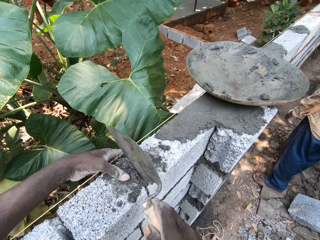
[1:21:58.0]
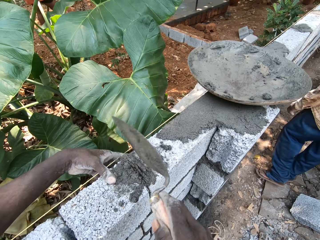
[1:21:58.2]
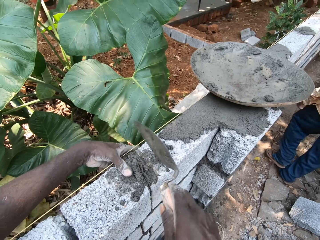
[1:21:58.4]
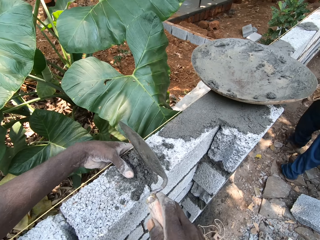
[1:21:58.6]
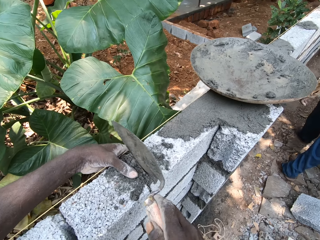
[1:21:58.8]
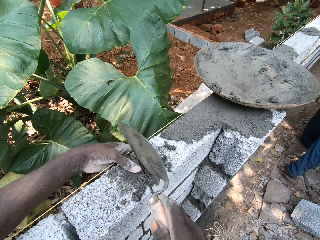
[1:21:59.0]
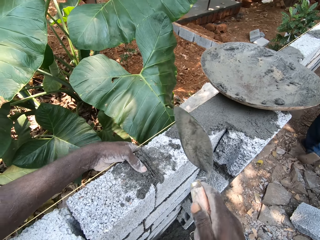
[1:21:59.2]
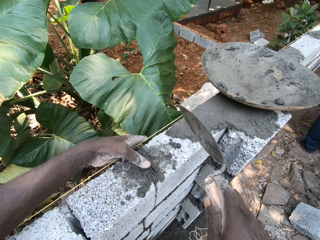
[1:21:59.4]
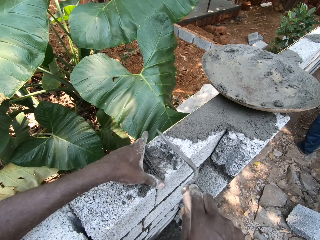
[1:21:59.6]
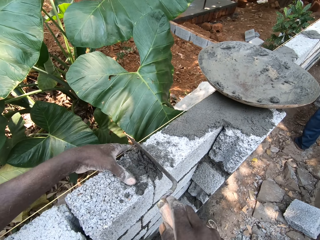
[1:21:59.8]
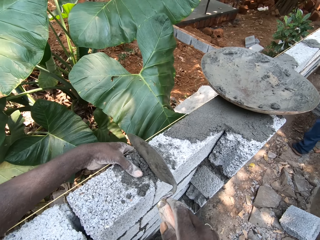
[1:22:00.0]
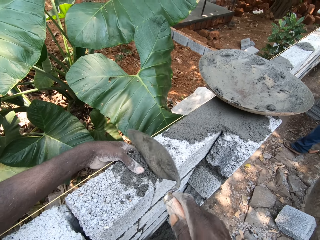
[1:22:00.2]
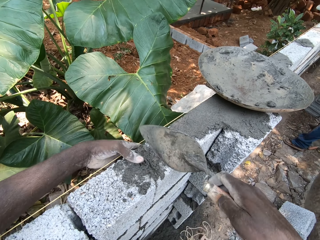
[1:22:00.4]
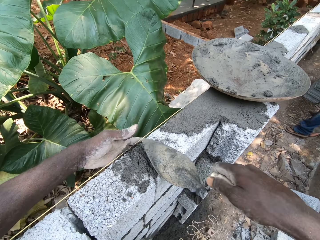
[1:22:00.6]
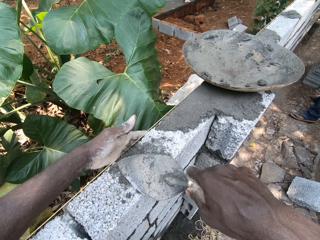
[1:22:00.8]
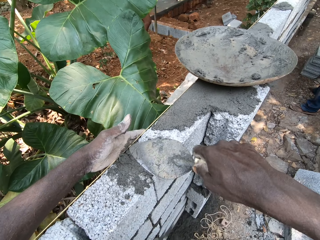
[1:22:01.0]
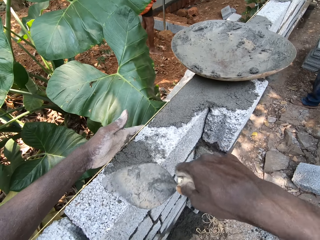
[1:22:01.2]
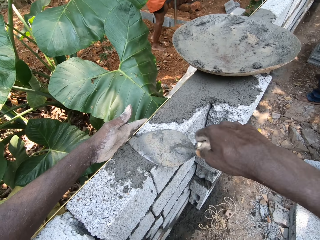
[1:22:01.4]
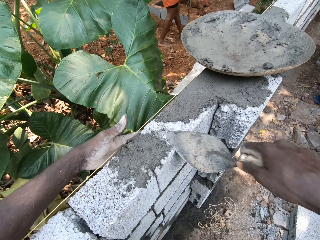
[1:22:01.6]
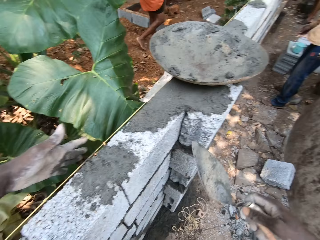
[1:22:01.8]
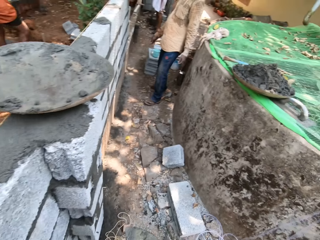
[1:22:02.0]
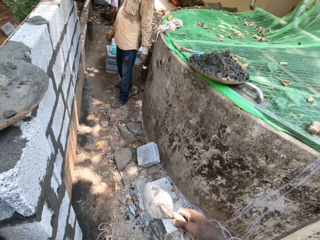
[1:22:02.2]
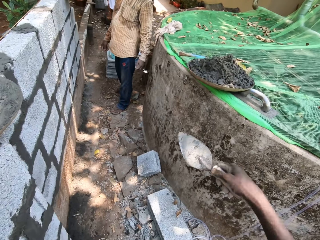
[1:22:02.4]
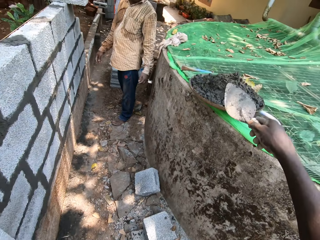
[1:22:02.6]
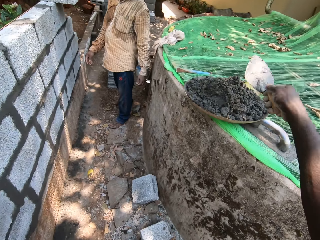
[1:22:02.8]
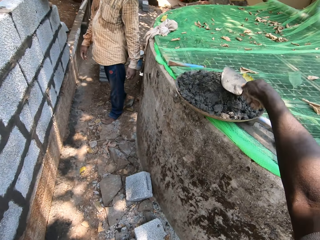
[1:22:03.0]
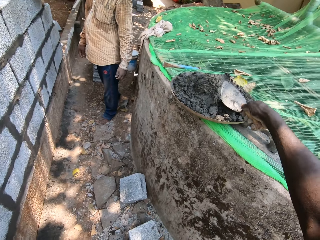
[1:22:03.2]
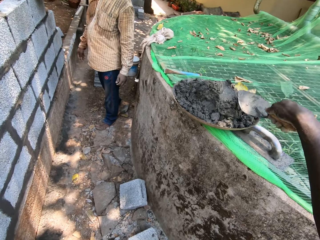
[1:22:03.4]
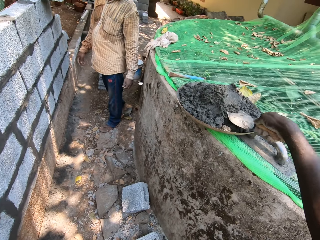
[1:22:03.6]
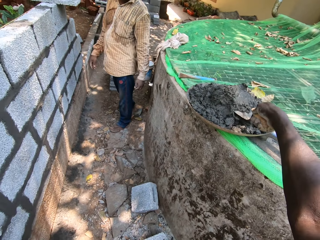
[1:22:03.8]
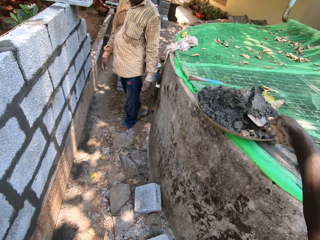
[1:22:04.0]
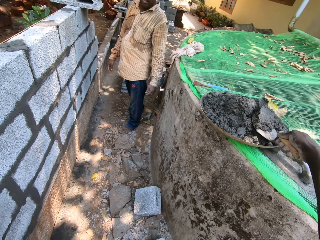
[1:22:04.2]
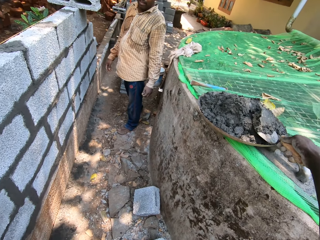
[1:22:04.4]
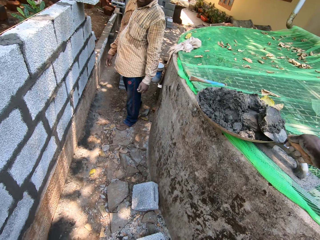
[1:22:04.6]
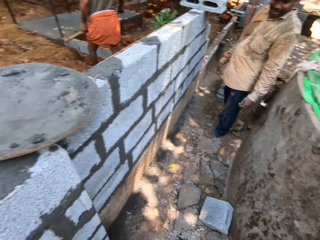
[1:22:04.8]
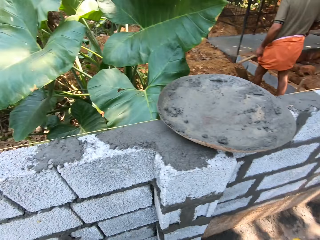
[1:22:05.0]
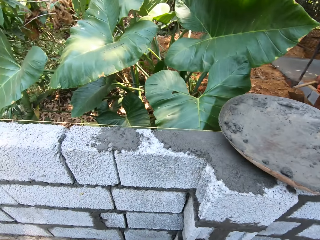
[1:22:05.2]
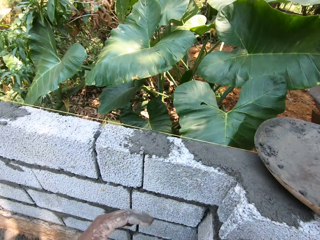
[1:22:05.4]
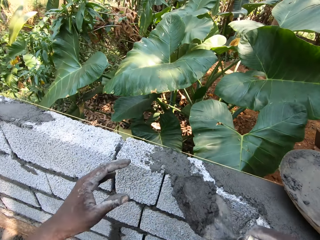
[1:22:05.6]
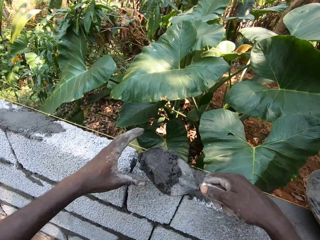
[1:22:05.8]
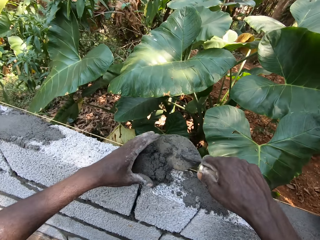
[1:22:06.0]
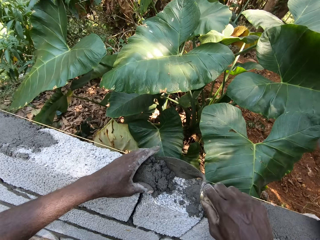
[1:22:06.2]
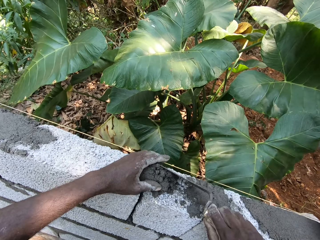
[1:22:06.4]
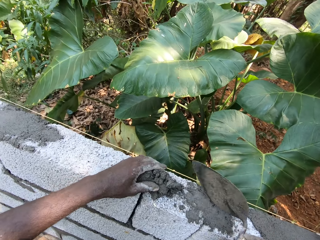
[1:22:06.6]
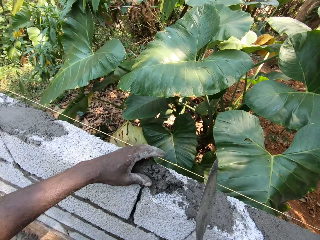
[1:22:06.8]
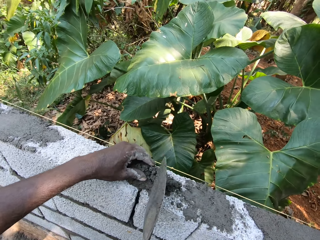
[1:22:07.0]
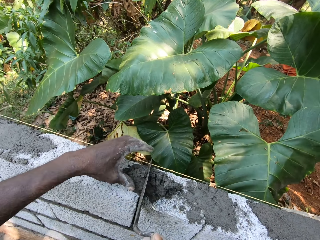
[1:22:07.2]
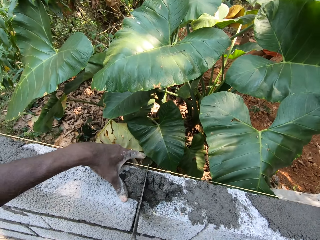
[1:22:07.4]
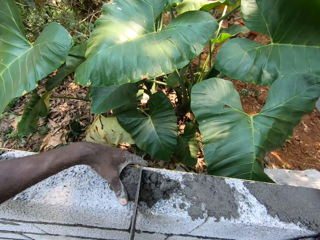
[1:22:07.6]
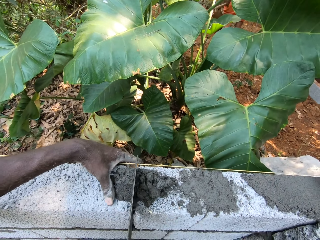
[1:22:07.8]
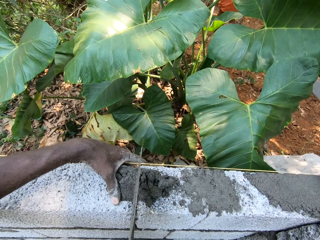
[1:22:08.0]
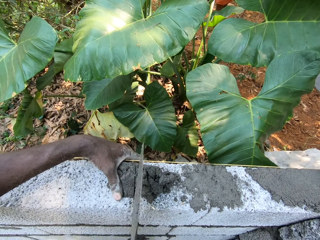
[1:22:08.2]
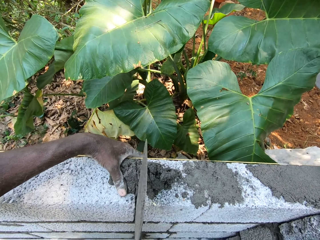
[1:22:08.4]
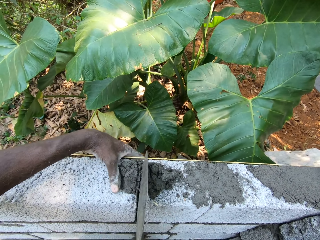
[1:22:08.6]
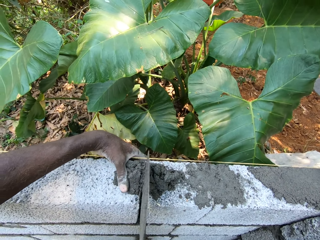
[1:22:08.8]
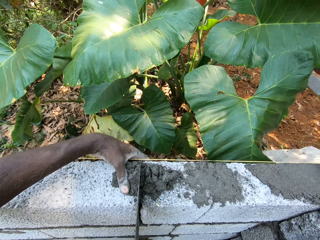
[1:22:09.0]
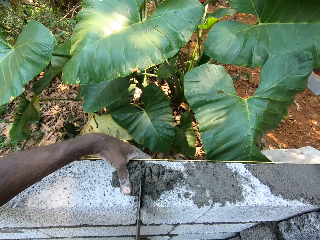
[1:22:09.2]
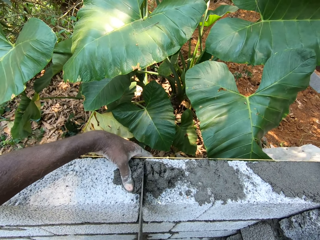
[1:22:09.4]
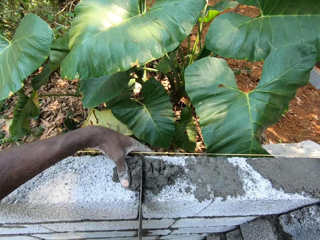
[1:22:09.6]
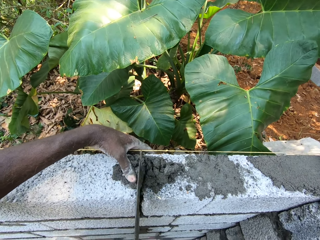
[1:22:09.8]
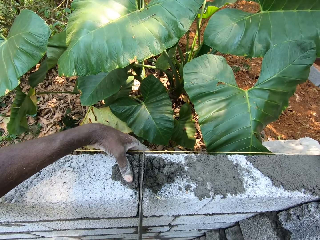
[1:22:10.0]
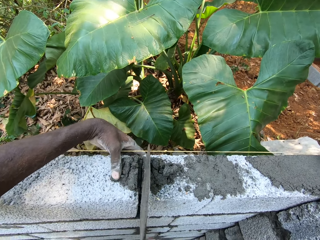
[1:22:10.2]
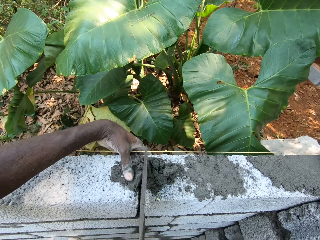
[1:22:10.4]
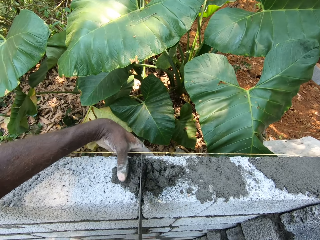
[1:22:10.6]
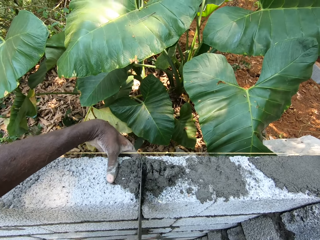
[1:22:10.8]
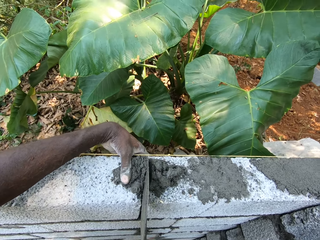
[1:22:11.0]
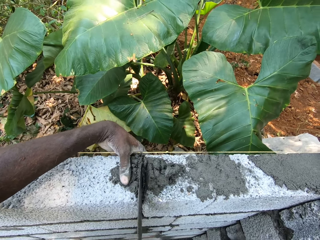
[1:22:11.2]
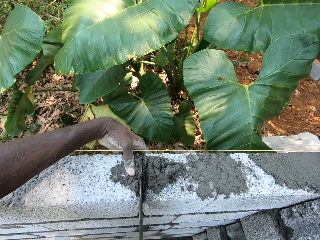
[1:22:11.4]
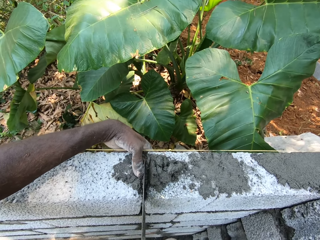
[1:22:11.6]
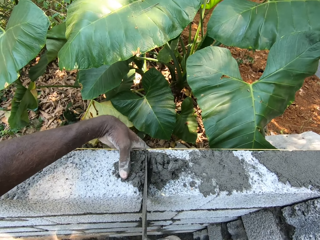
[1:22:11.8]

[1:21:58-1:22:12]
The camera wearer takes mortar from the hand pan with the hand trowel in his right hand. He pours the mortar on the fence with the hand trowel in his right hand. He plasters the fence with the mortar using the hand trowel in his right hand.

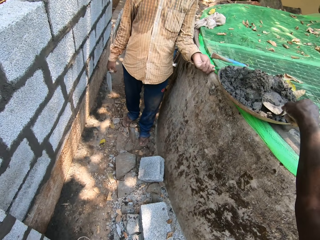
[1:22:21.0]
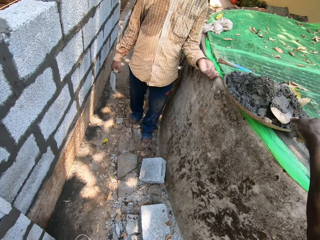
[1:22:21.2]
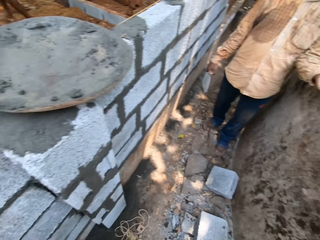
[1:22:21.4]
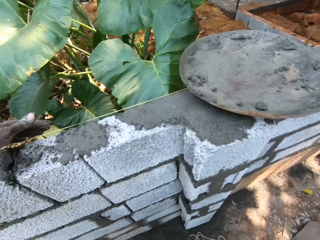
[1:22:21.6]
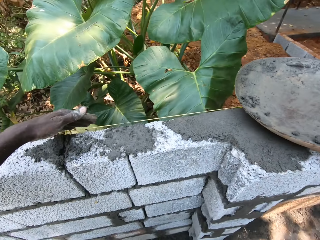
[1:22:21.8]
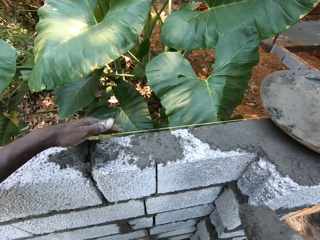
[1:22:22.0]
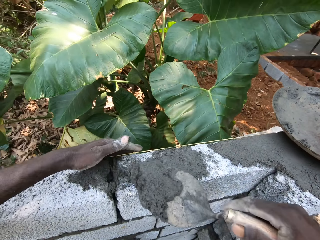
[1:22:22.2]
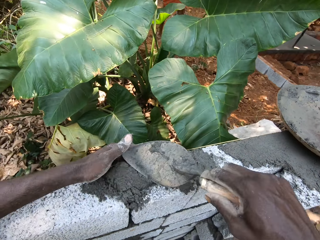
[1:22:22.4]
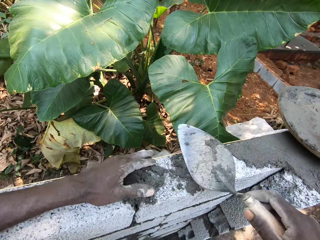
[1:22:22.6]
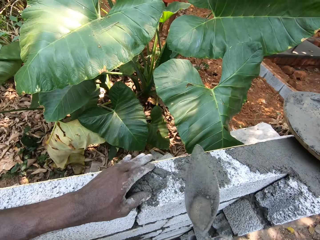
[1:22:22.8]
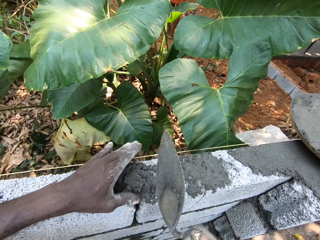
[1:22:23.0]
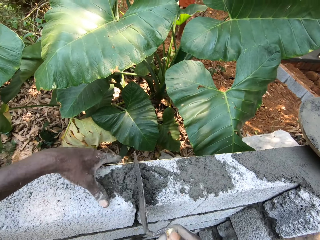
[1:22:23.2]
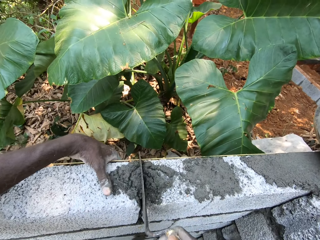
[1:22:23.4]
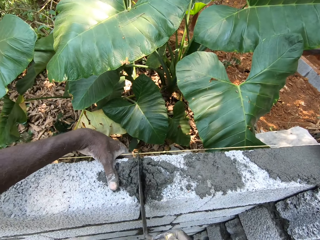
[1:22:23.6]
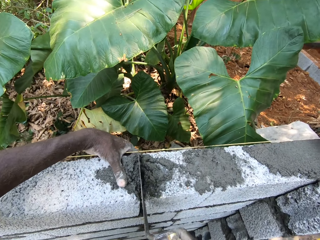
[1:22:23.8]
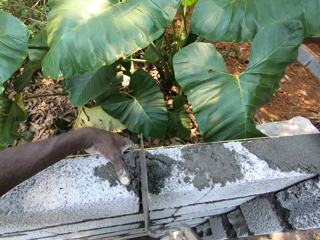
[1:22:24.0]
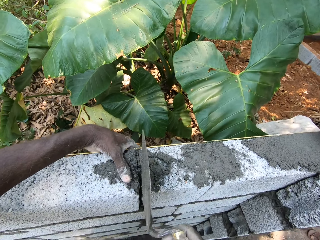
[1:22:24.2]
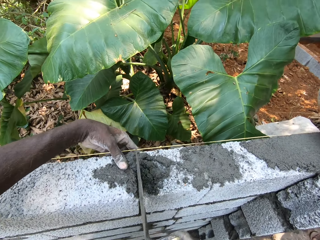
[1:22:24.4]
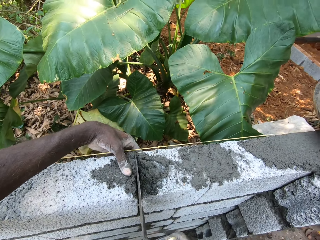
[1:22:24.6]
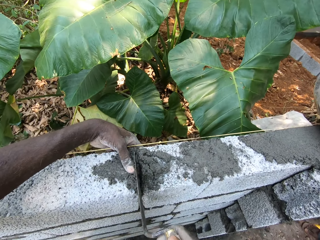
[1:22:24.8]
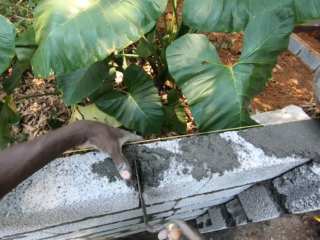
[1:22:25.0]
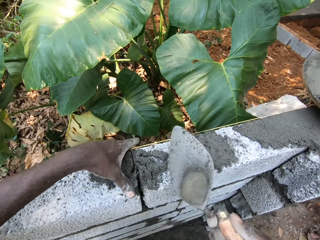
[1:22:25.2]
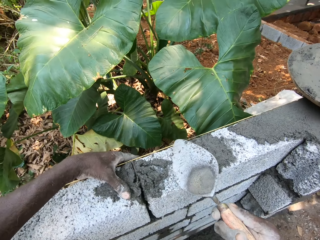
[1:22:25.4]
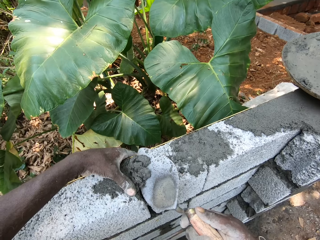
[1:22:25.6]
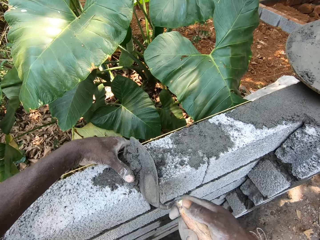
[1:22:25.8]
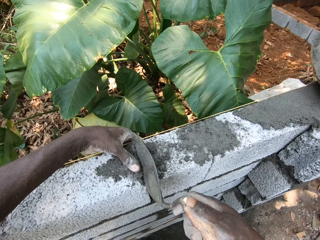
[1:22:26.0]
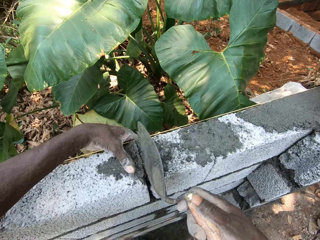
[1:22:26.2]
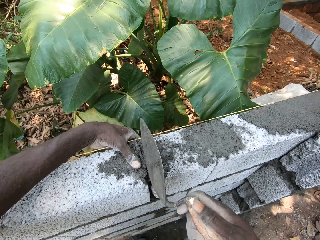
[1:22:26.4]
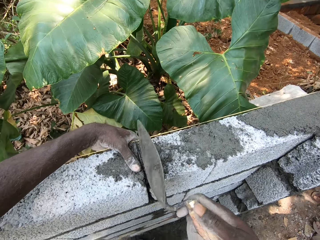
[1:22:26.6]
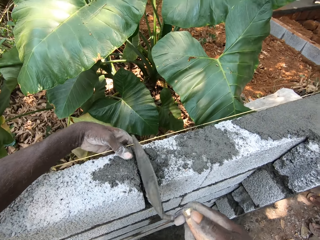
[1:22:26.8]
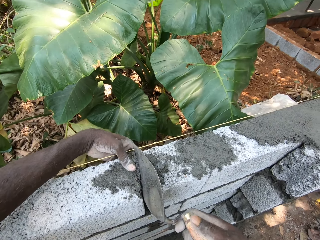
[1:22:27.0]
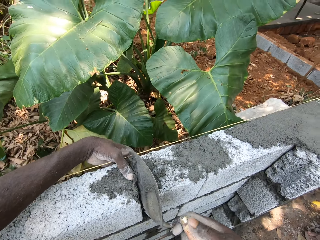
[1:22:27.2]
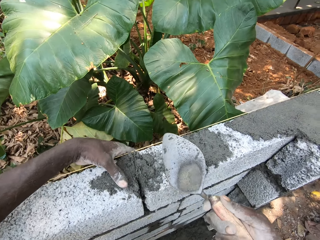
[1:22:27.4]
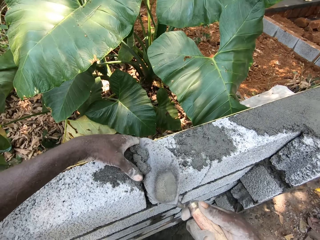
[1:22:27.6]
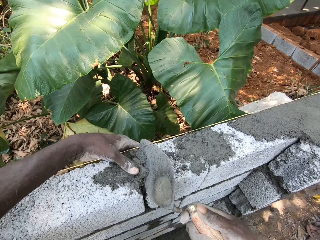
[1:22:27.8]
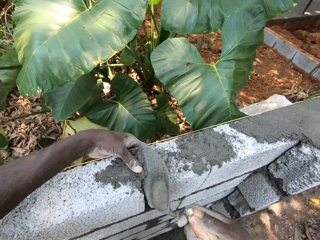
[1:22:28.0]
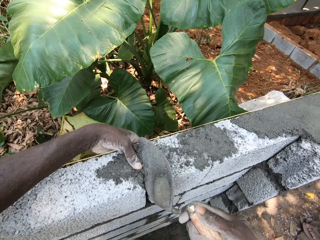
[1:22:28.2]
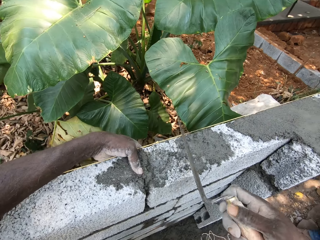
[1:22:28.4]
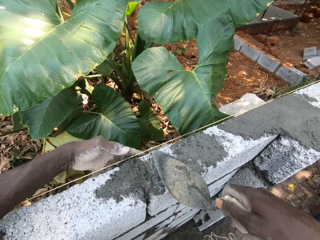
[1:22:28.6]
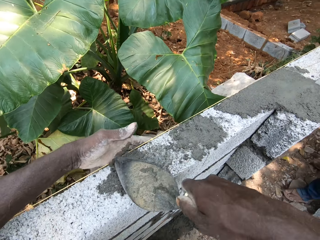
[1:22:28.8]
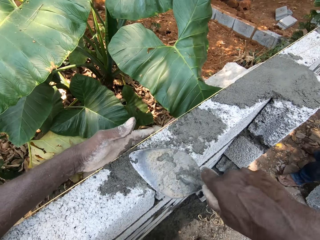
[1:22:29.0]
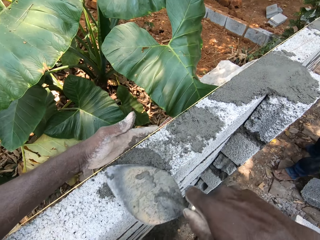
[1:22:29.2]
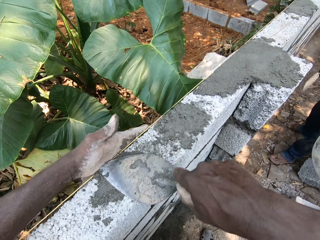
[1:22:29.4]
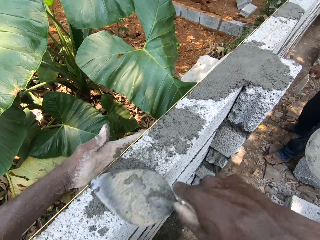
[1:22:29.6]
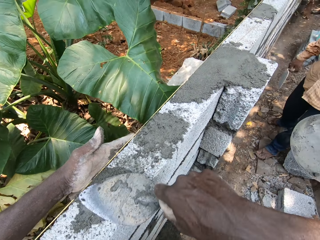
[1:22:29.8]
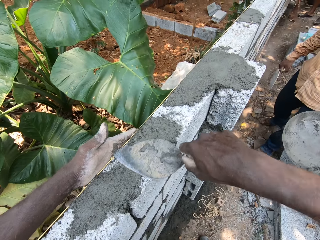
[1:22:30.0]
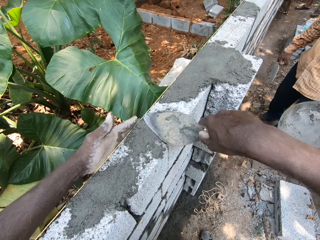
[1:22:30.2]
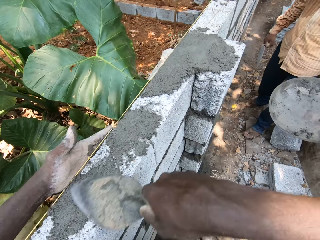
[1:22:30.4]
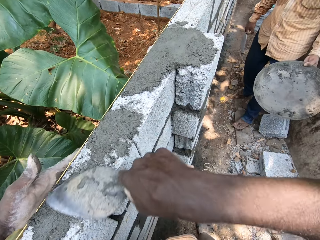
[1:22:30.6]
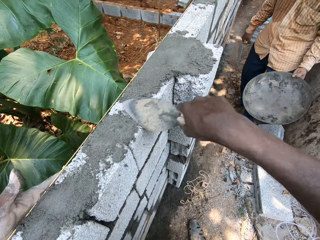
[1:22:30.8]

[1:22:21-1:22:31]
The camera wearer takes the mortar from the hand pan with the hand trowel in his right hand. He pours the mortar on the fence with the hand trowel in his right hand. He plasters the fence with the mortar using the hand trowel in his right hand. He layers the cement mortar with a trowel. The man holds a hand trowel with his right hand, stands on the ground and holds a hand pan with his left hand.
